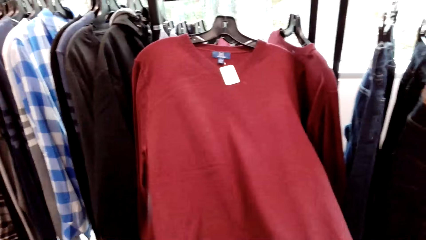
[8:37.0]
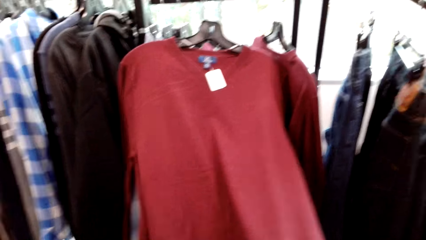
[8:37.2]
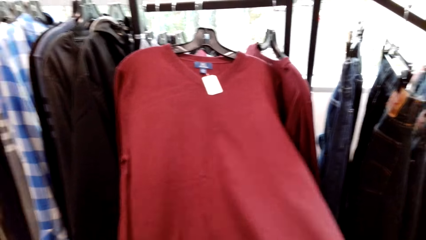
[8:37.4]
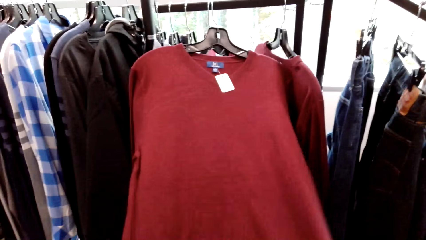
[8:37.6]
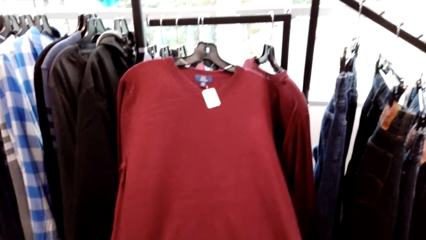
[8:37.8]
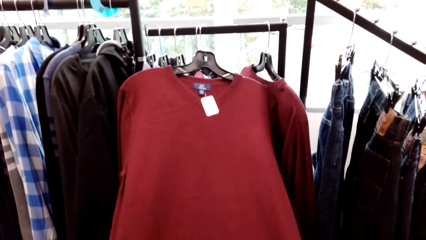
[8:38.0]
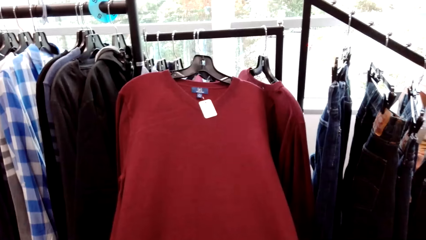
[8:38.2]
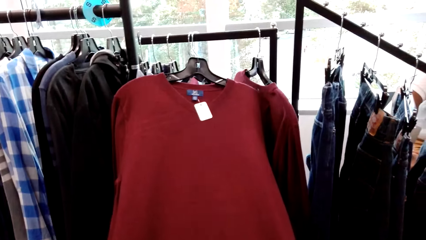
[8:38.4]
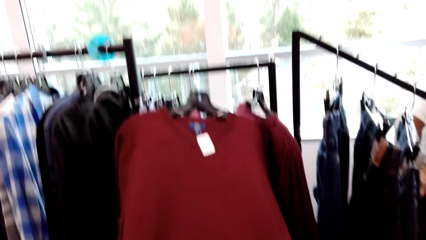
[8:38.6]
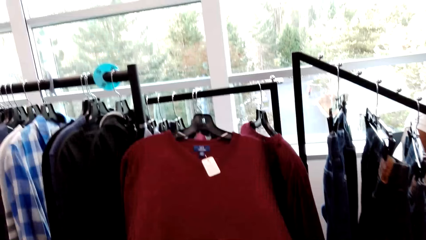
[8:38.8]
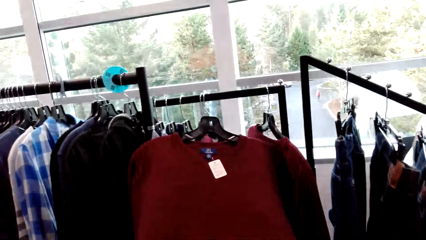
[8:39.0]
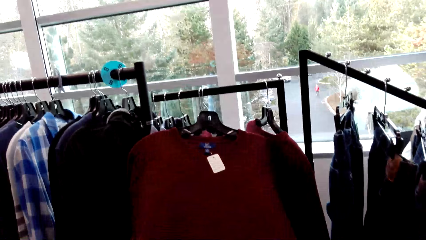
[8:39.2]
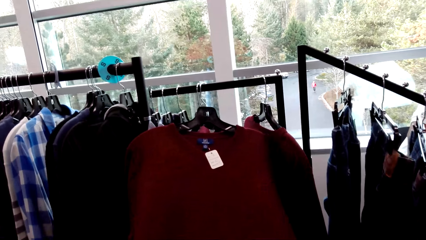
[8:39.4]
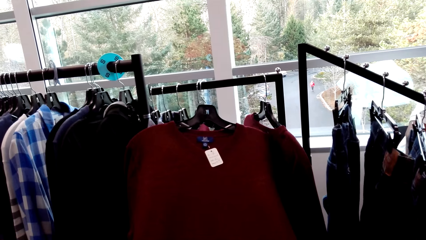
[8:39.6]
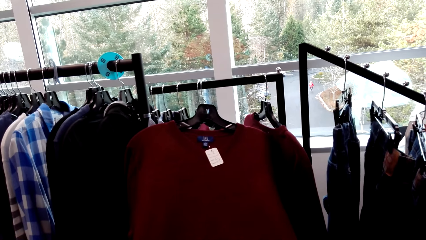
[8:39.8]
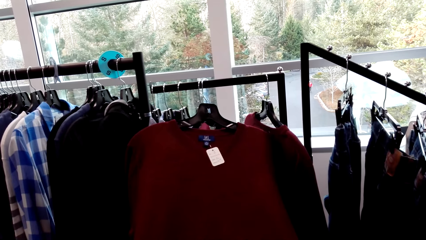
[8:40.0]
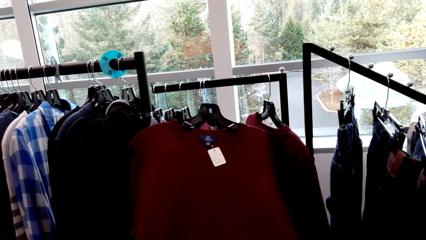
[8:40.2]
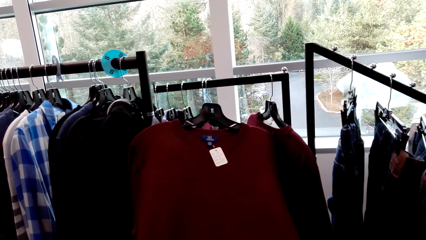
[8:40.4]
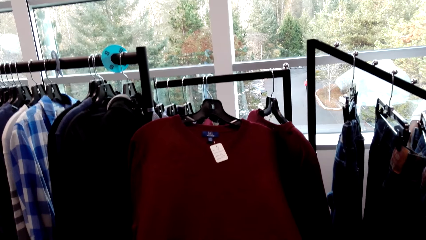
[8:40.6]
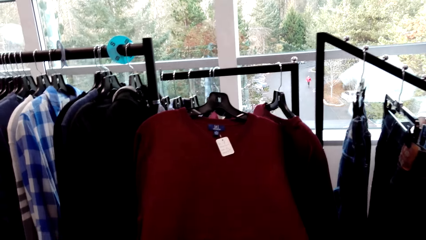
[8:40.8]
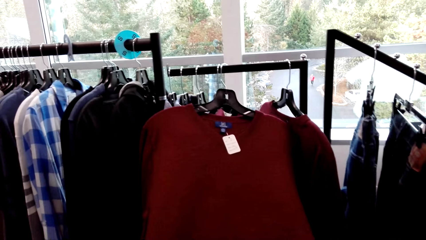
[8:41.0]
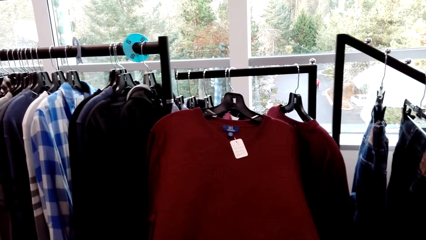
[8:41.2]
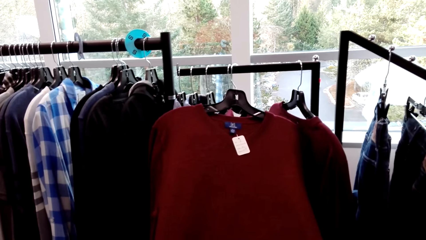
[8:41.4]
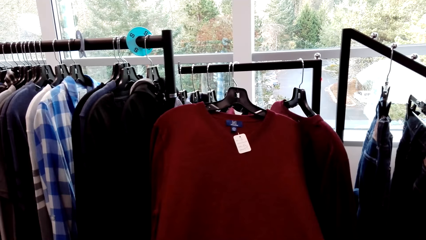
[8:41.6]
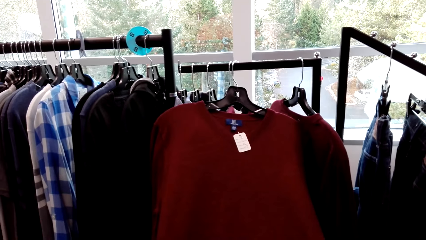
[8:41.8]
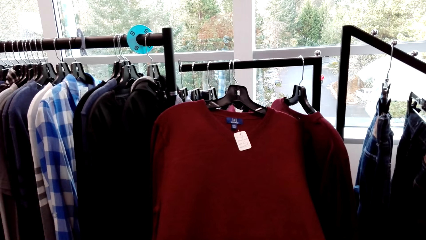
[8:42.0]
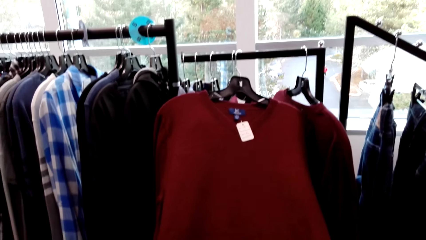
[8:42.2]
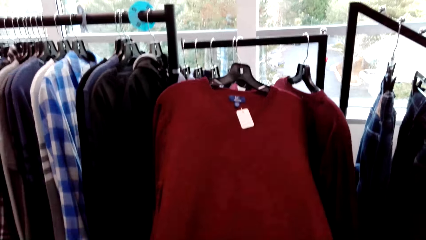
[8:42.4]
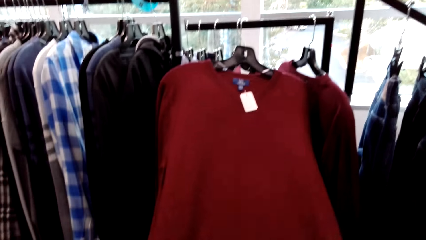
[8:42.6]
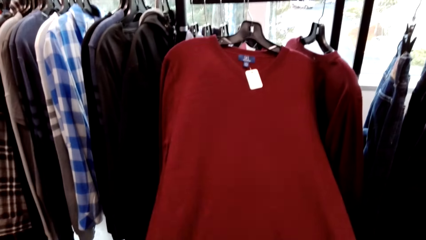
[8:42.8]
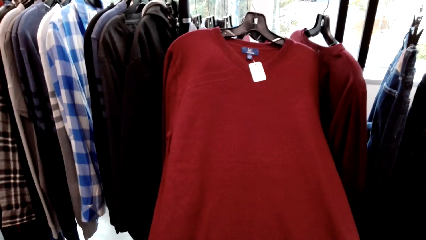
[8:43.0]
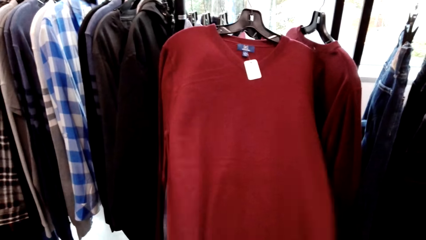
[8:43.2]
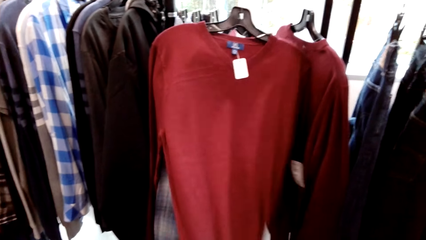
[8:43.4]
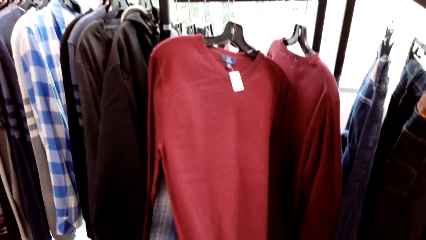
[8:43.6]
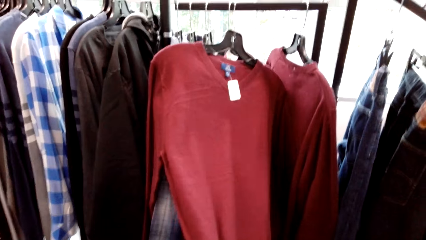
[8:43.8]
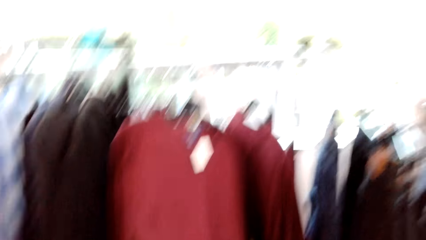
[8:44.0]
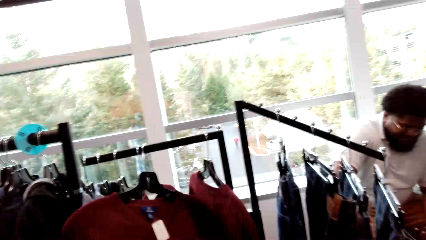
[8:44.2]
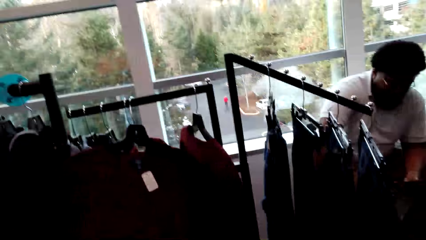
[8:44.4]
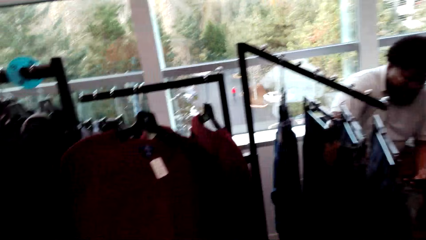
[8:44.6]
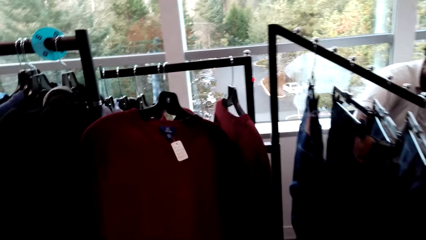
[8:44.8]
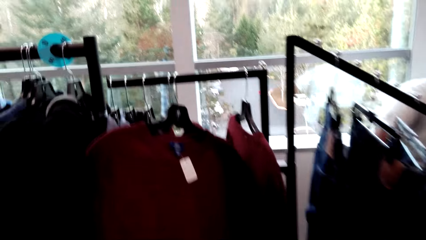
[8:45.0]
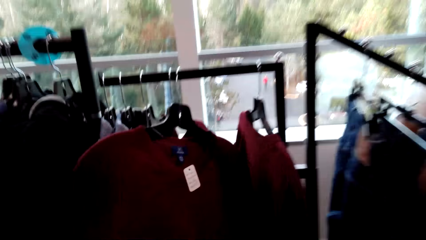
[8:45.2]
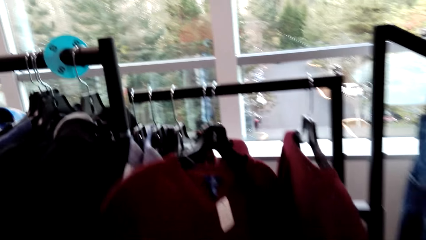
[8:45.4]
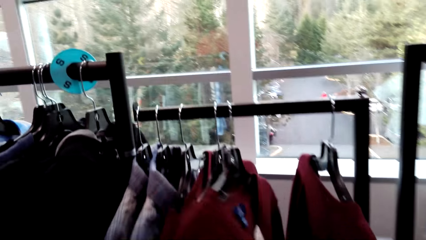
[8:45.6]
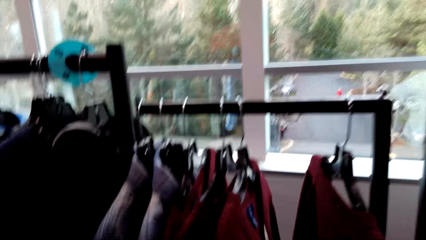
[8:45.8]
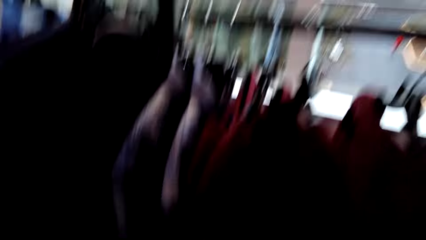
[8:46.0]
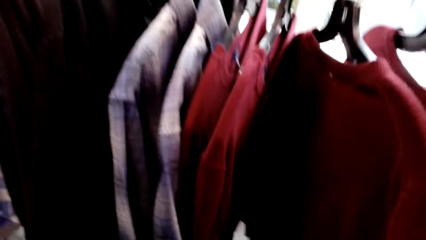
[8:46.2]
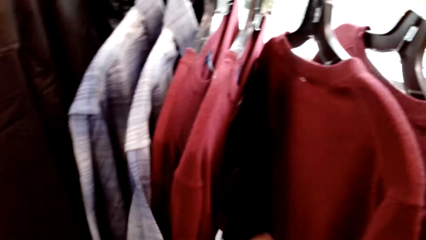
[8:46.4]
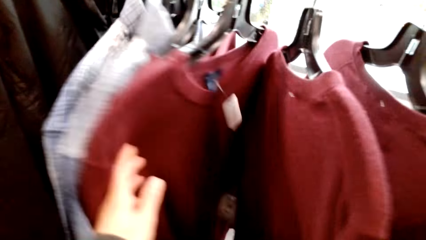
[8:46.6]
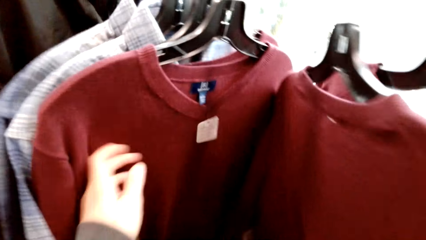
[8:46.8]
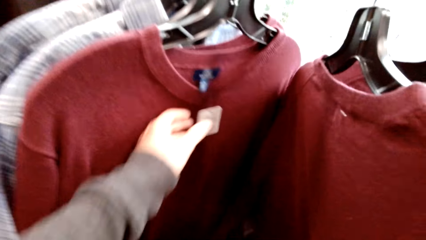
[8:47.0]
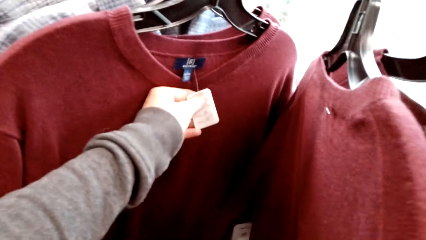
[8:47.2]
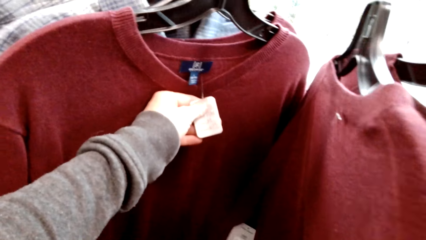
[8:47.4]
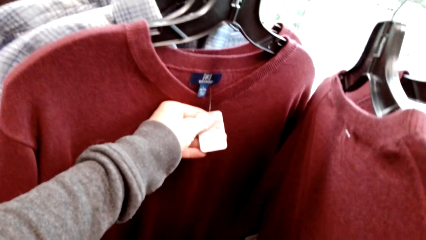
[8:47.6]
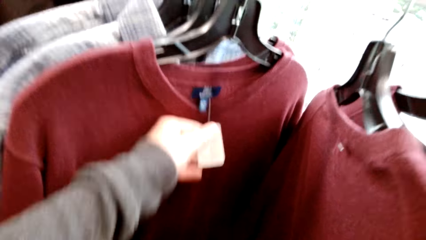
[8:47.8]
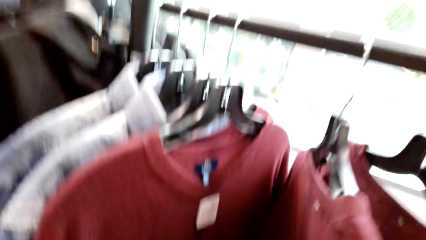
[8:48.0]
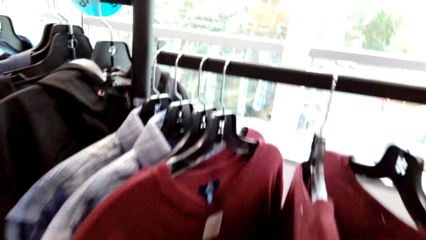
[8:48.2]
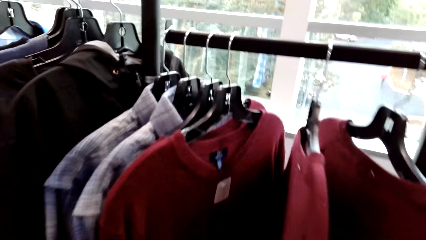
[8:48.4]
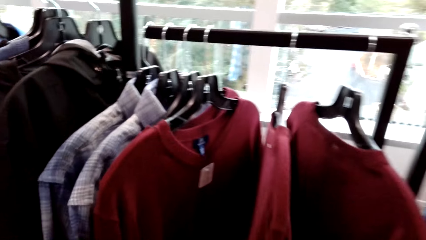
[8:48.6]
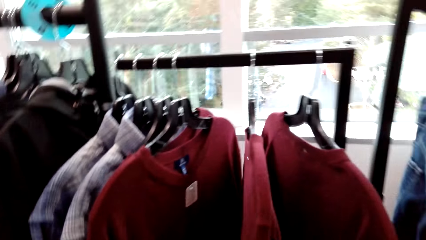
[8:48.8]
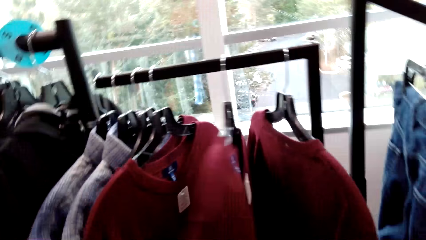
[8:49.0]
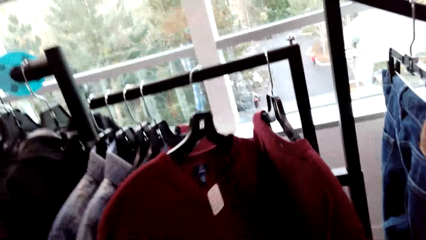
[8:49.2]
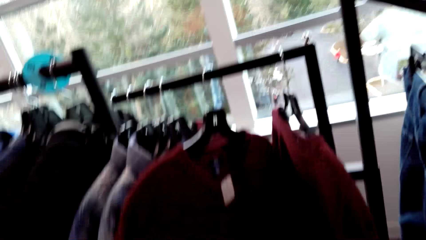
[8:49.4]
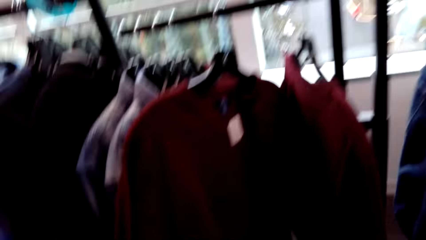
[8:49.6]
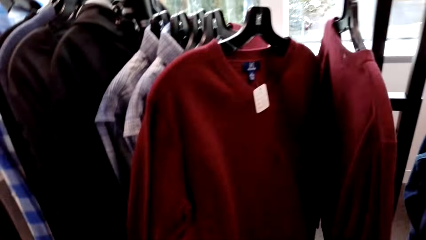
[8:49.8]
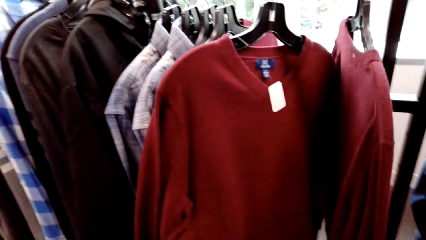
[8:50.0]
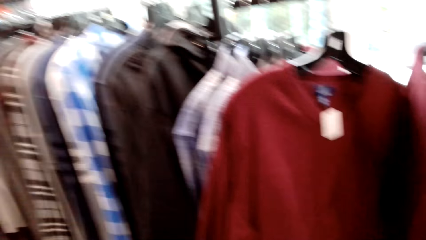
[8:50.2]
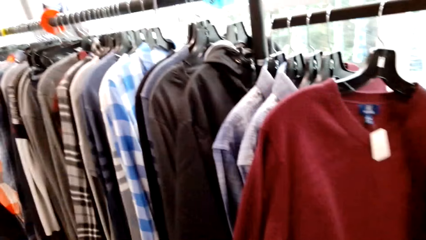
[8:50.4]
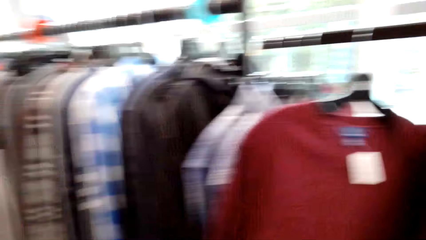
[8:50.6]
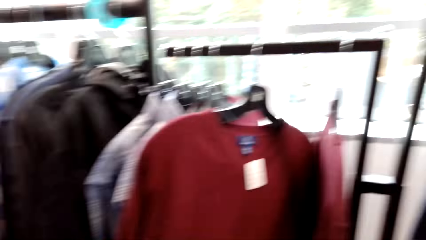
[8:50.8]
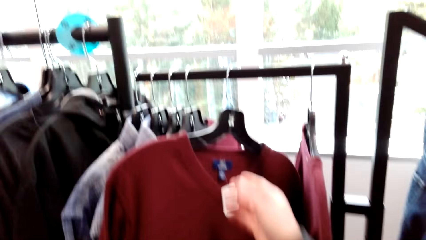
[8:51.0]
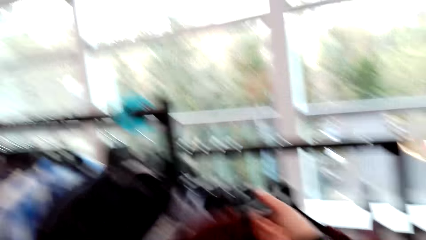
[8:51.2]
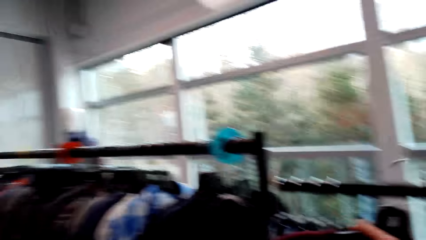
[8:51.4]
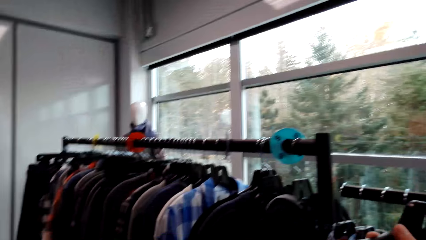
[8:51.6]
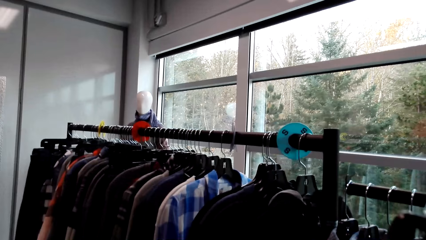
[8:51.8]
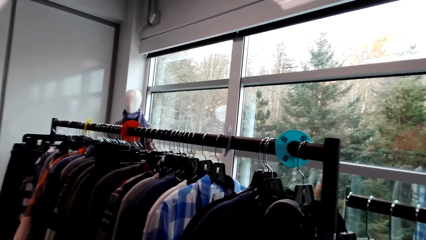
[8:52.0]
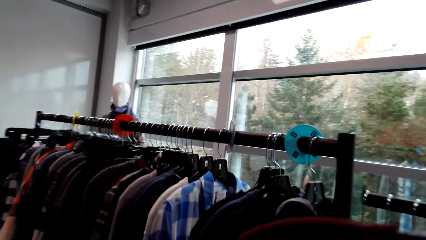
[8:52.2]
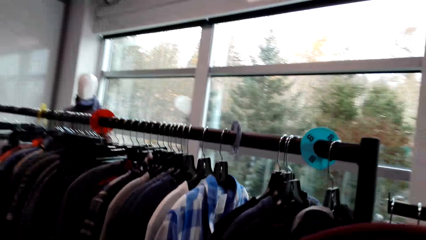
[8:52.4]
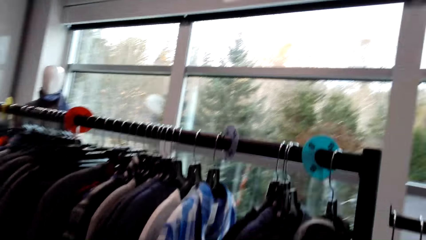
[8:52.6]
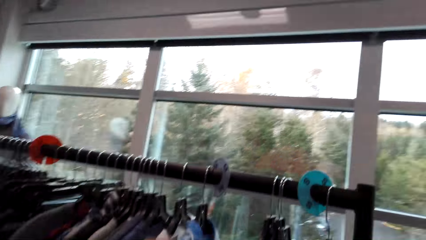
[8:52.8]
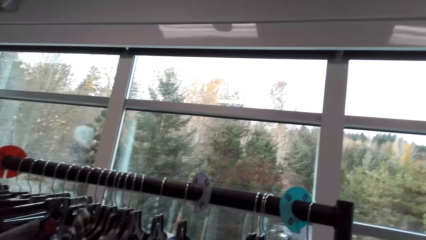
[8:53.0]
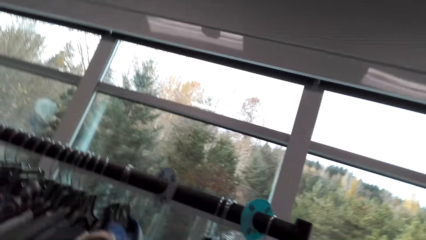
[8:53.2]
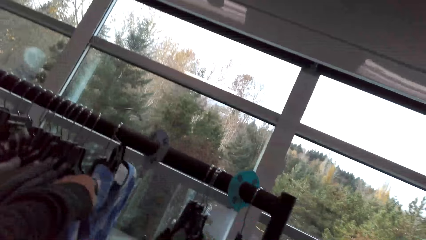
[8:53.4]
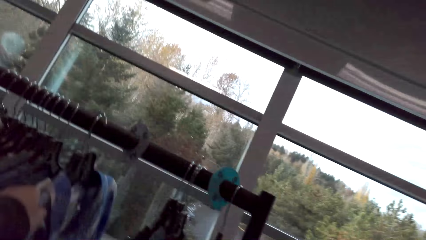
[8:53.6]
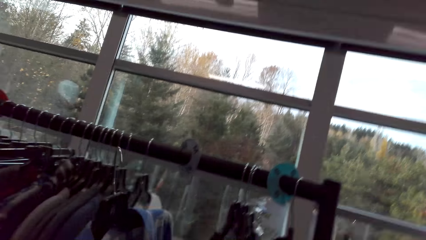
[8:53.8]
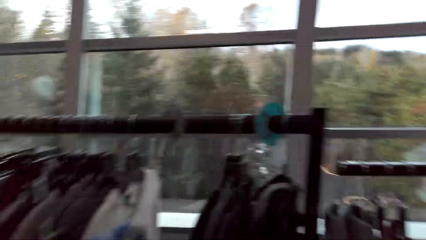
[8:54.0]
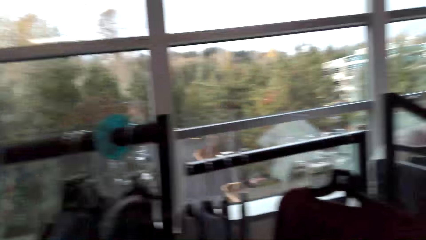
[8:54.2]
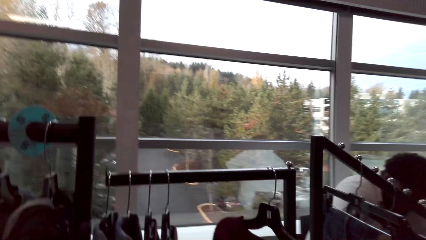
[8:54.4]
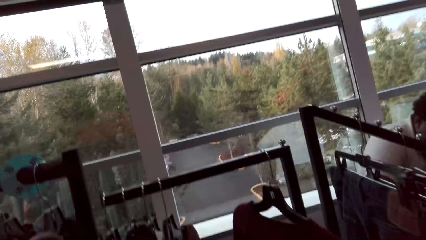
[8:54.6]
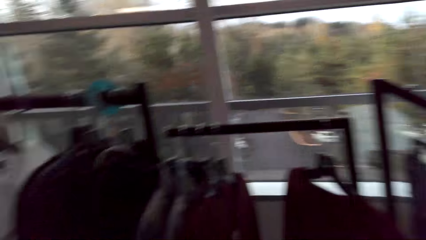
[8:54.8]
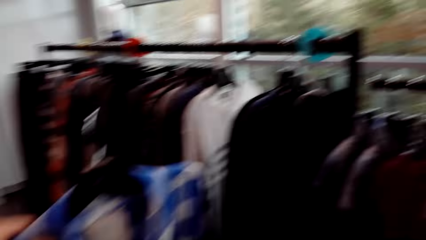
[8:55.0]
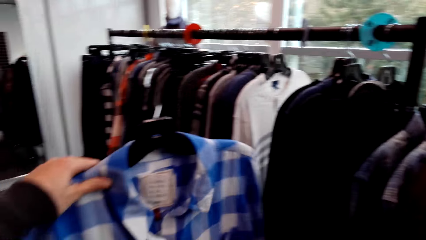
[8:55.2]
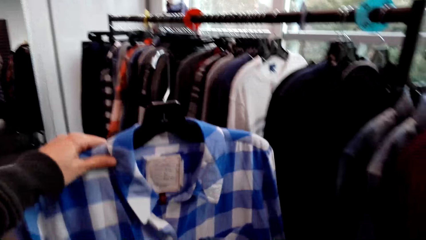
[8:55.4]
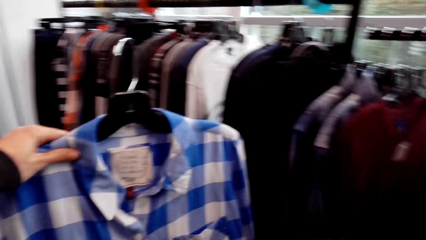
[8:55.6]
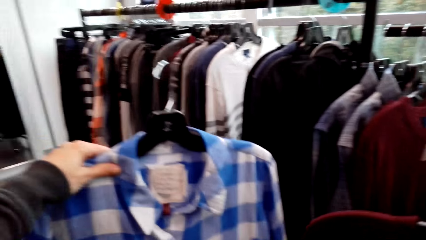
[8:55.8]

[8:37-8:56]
The camera wearer checks out the clothes. They hold a label. They look at the tag. They pick up the cloth on the hanger. They pick up the cloth on the hanger again. They walk around.
